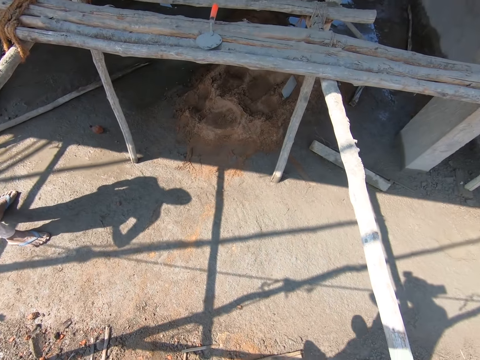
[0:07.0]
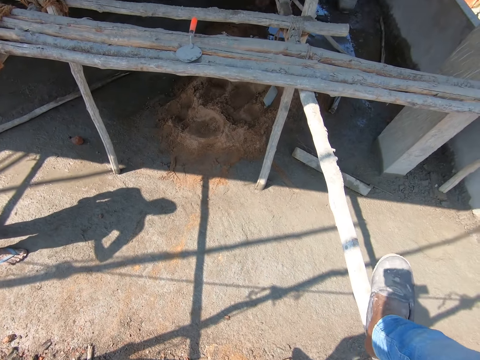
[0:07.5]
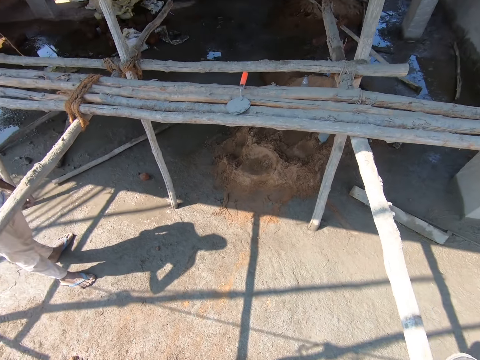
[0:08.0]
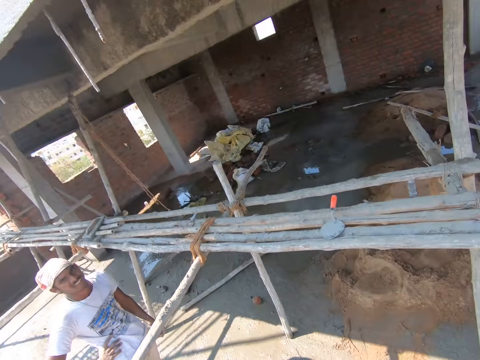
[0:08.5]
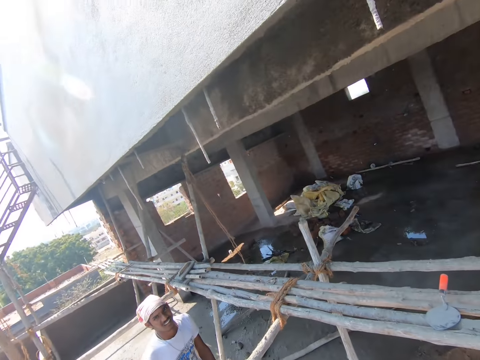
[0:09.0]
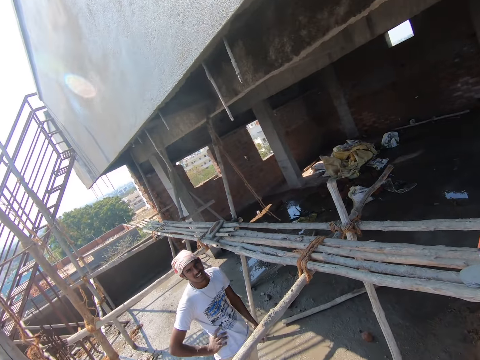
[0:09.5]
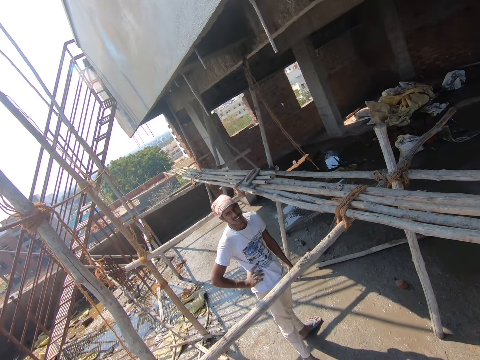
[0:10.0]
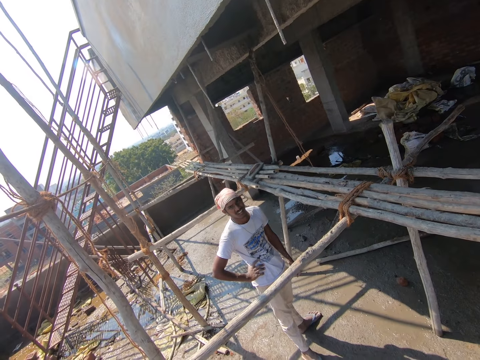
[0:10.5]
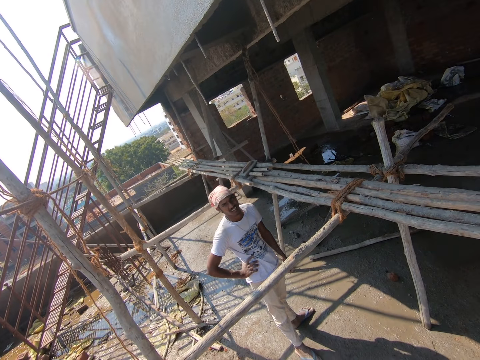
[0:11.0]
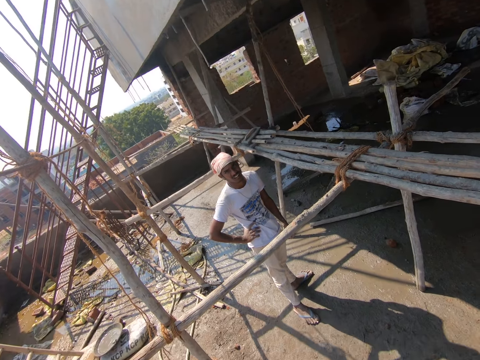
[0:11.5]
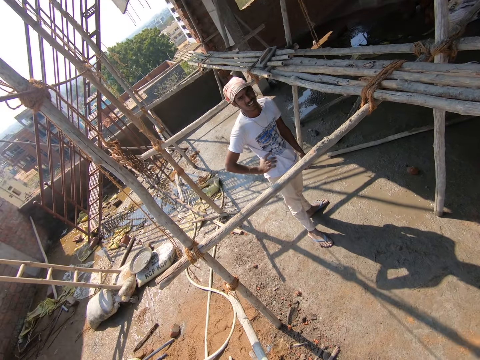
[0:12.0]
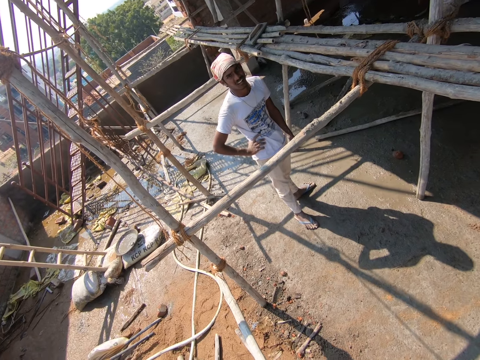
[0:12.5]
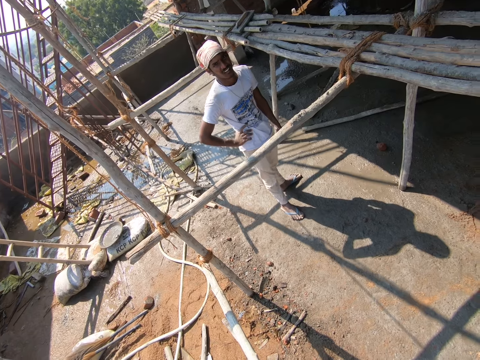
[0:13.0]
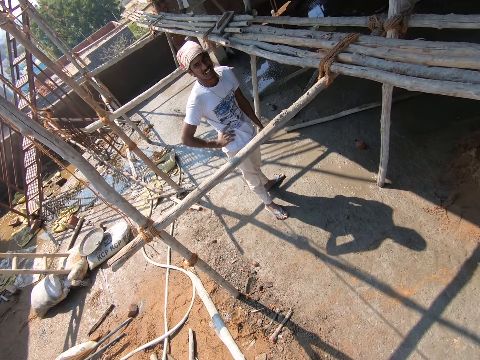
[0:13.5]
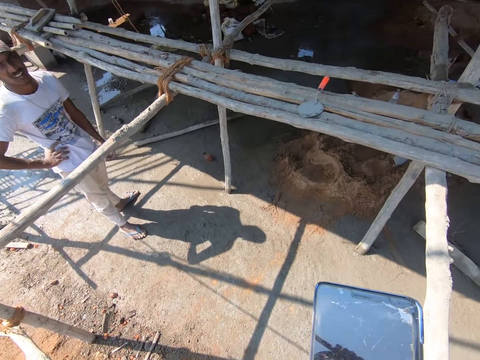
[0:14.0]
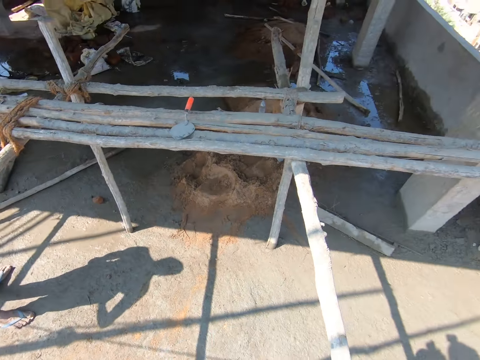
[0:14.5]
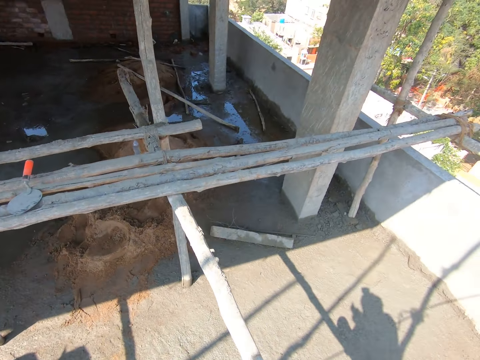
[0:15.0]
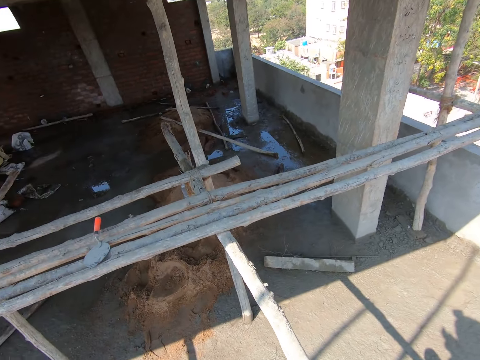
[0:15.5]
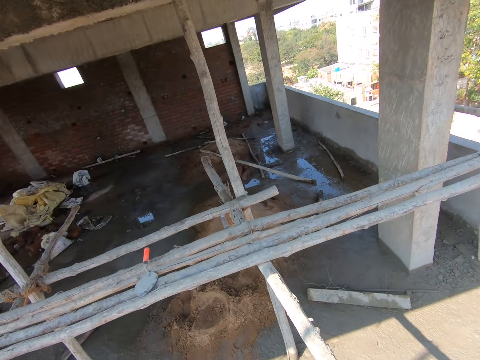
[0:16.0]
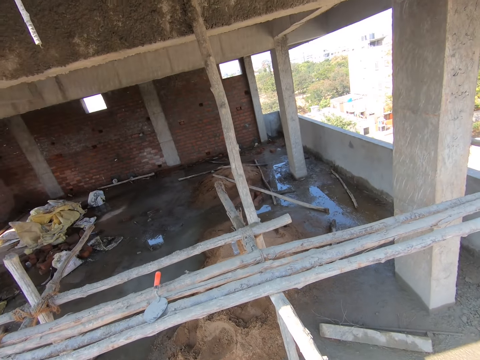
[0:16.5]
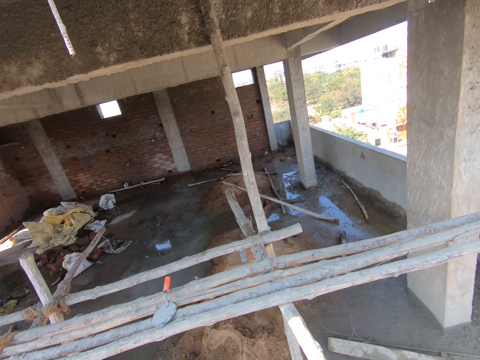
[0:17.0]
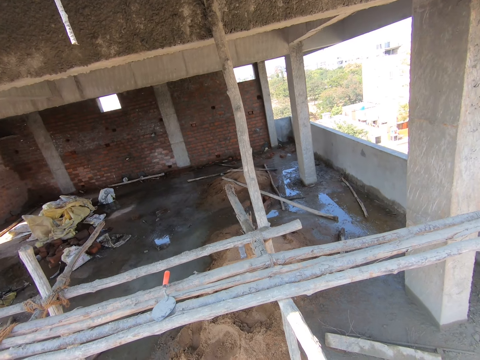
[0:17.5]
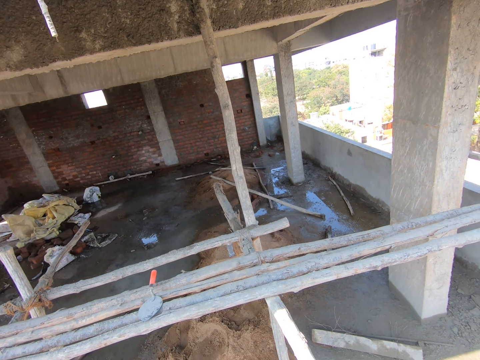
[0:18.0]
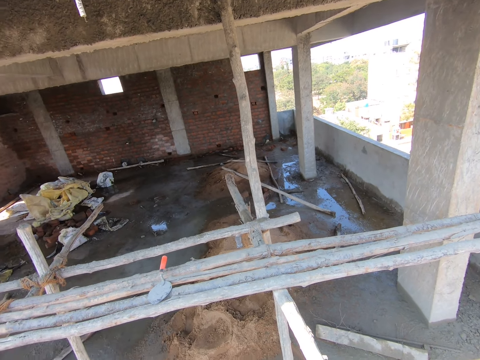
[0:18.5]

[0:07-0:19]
The camera wearer places his right leg on a bamboo scaffolding. He looks around.

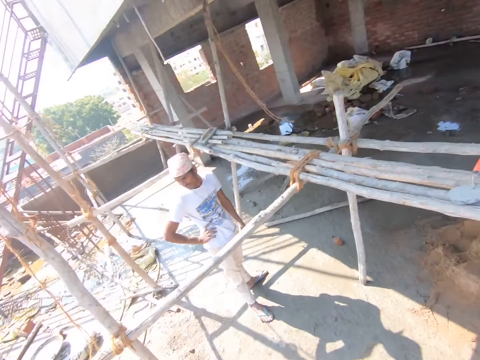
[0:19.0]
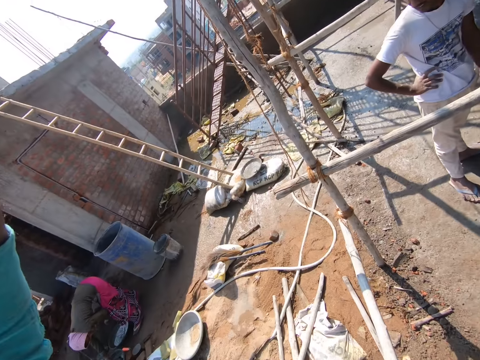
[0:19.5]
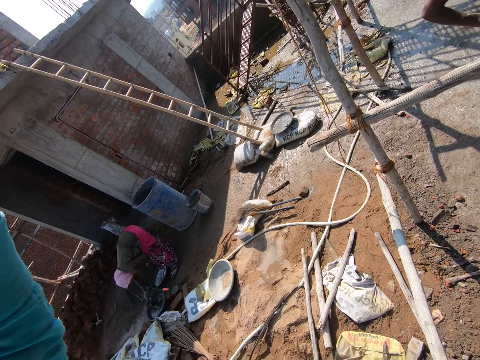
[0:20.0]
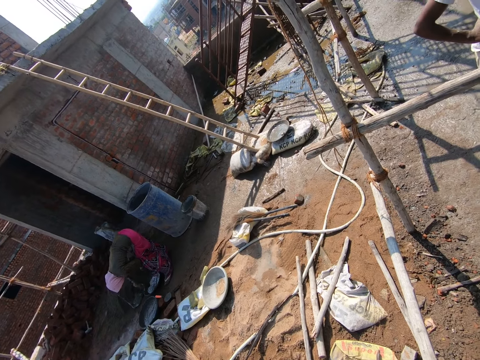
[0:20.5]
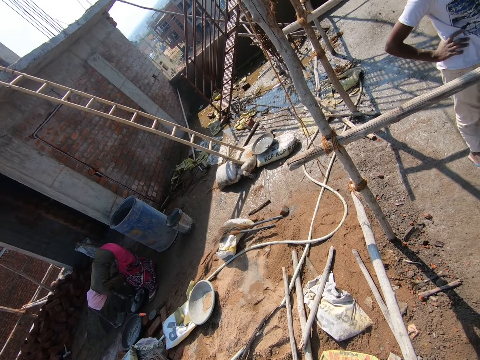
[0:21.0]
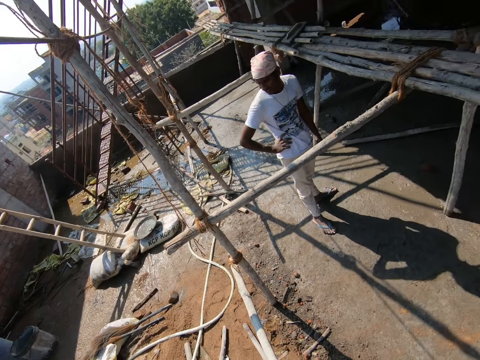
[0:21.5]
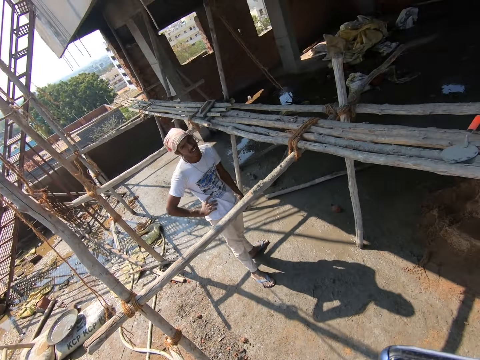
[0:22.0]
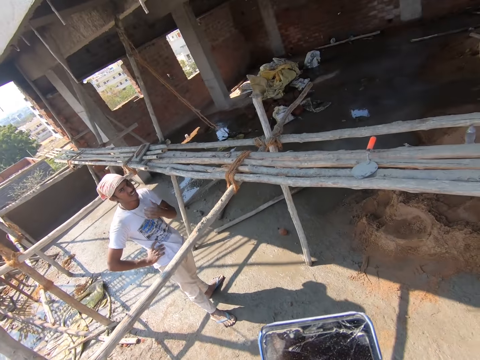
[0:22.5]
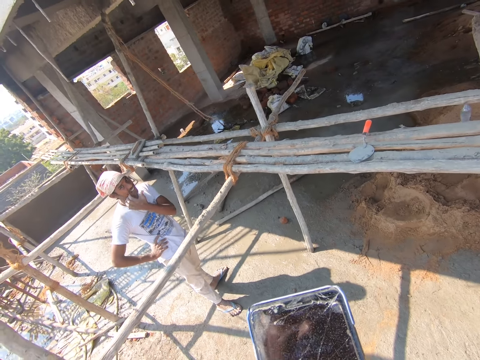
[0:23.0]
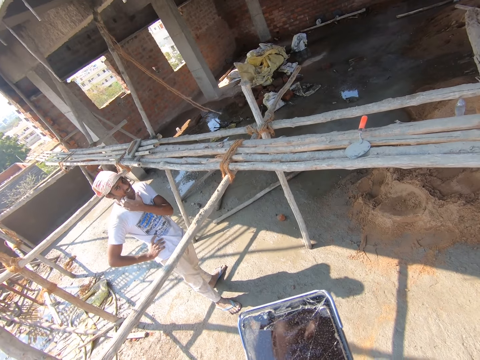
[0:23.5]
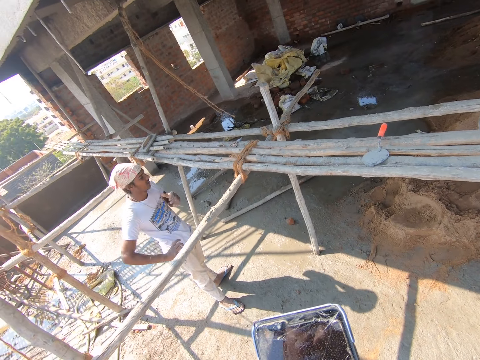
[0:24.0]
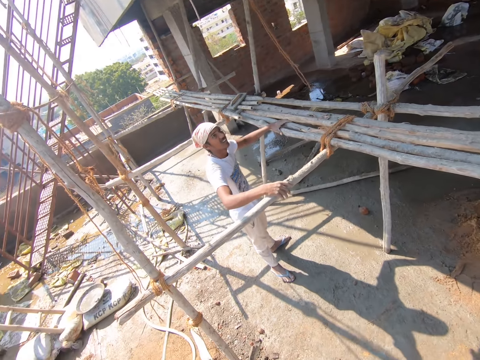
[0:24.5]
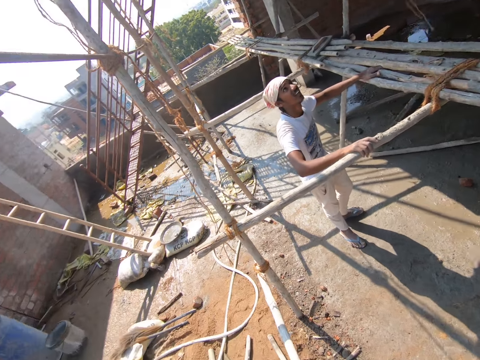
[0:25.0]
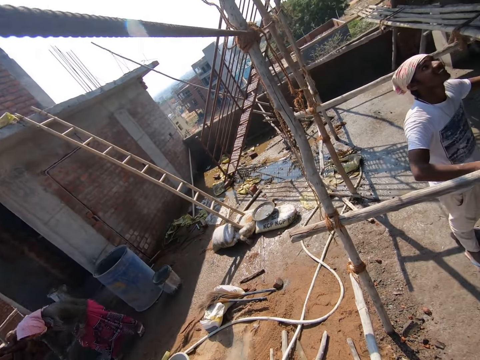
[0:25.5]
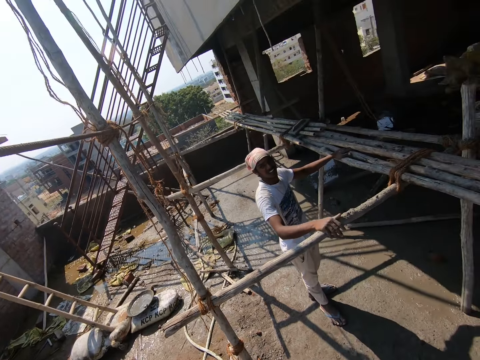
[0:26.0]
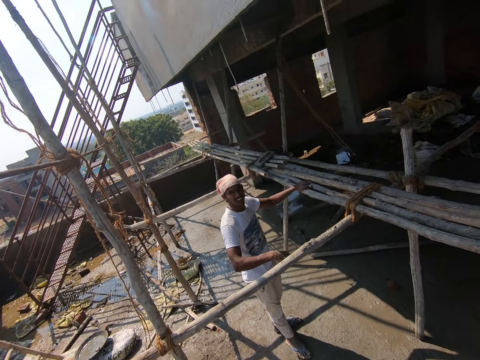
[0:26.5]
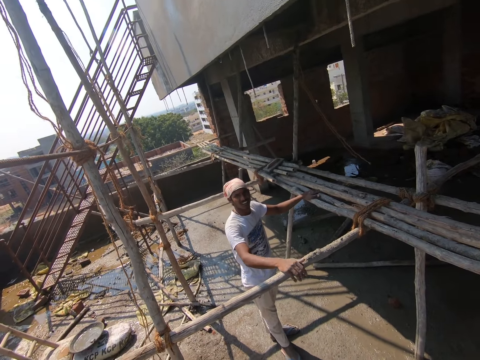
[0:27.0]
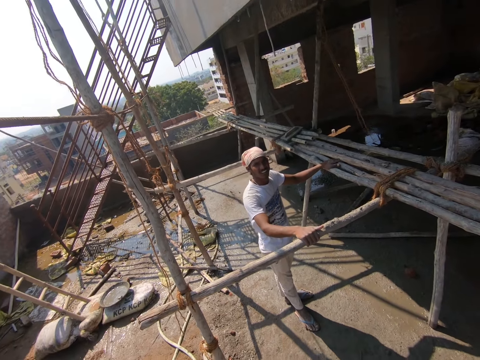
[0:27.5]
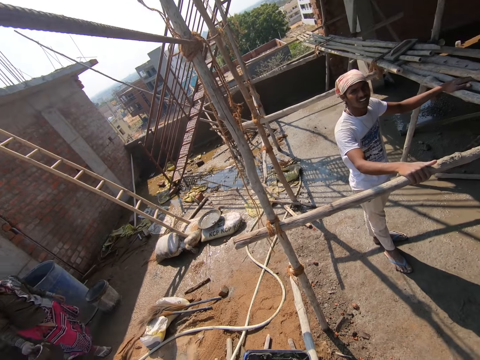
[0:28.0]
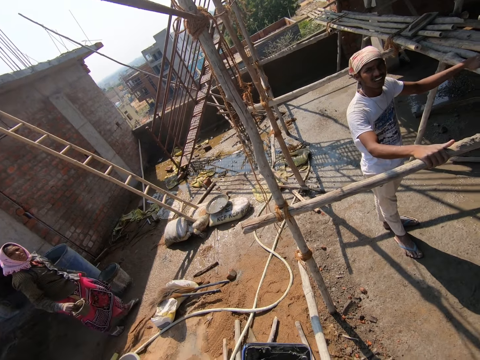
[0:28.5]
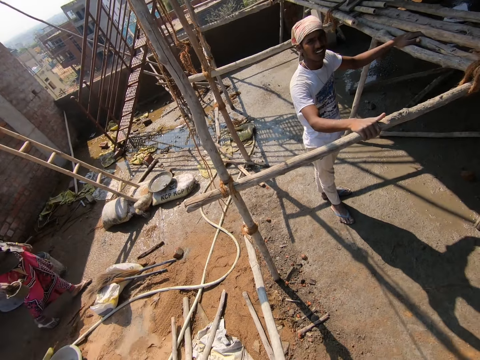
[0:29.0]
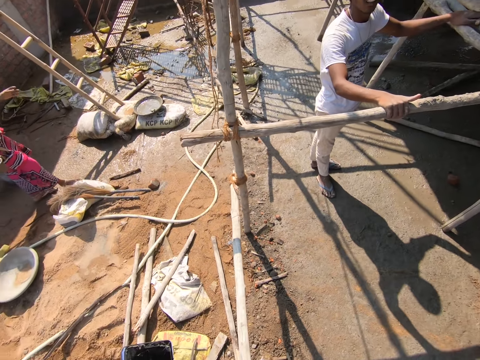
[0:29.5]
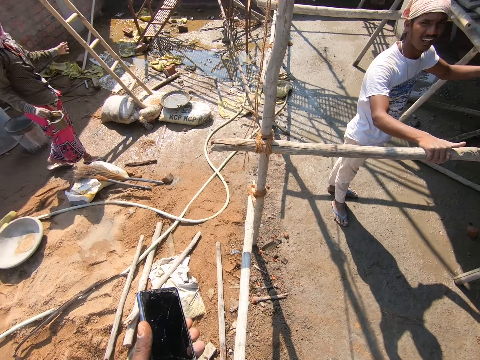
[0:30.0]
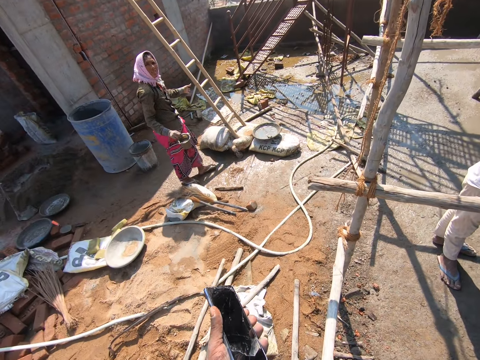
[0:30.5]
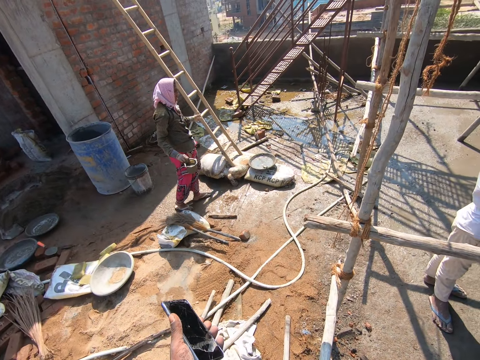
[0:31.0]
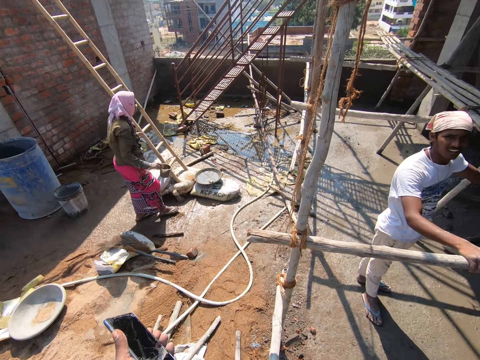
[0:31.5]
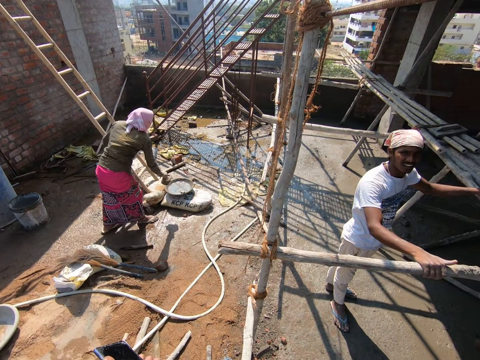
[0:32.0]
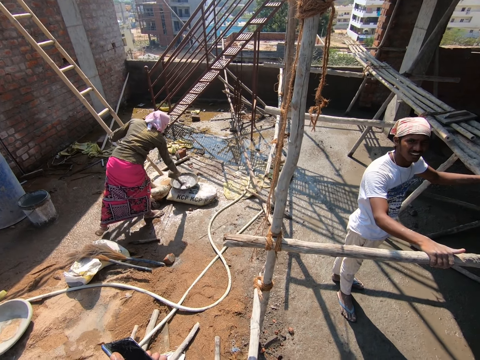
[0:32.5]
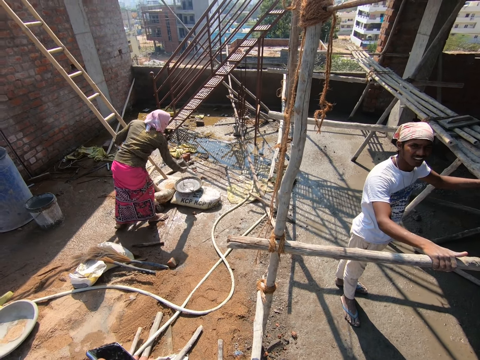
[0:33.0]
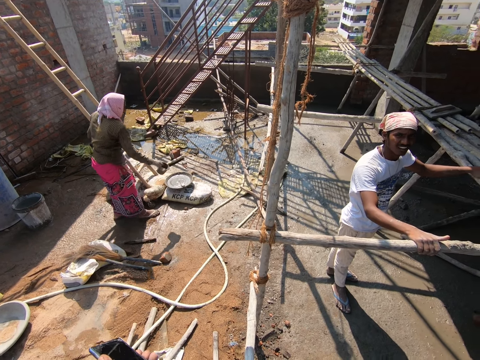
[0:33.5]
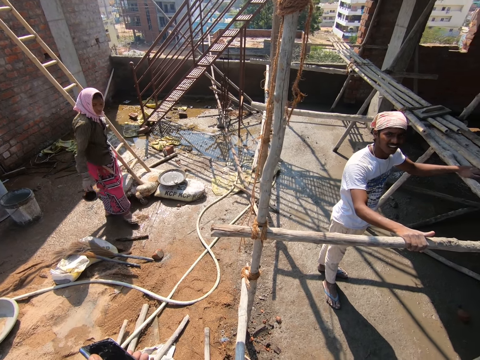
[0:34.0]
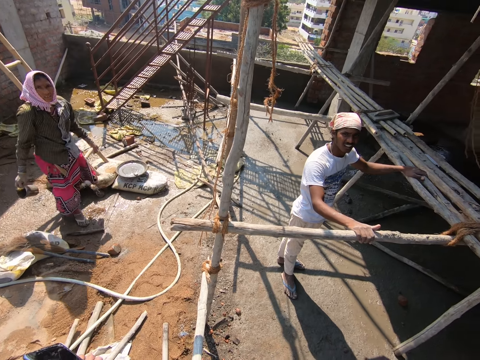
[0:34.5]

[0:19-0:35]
The camera wearer removes his left hand from his head. The woman scoops sand from the head pan on the ground with the trowel in her right hand. The woman pours the sand in the head pan on the ground with the trowel in her right hand. The camera wearer passes a phone in his right hand to his left hand. The man touches his face with his left hand. The man places his hands on the bamboo scaffolding, wipes the bamboo scaffolding with his right hand, and places his right hand on the bamboo scaffolding. The camera wearer dialogues with a person. The woman pours water in the head pan on a cement bag on the floor from a cup in her right hand.
